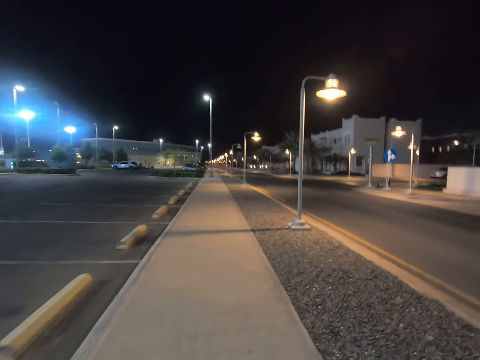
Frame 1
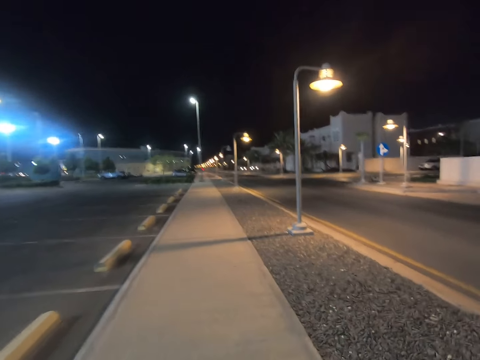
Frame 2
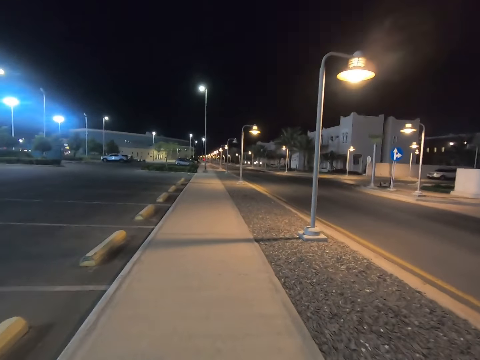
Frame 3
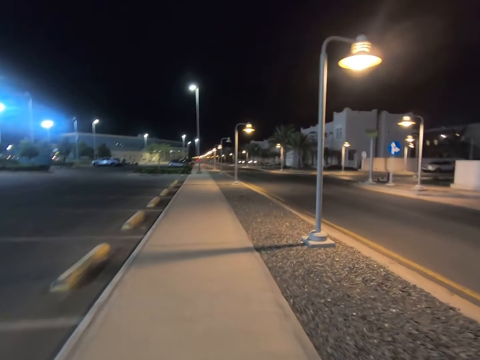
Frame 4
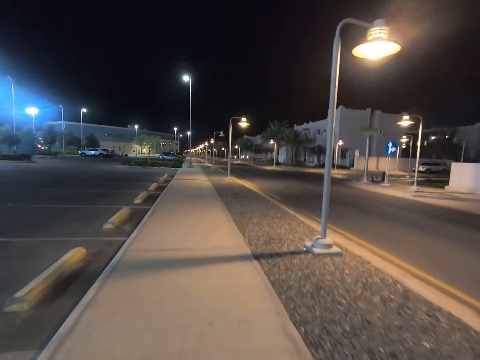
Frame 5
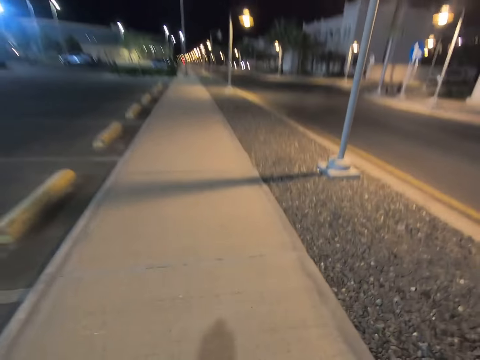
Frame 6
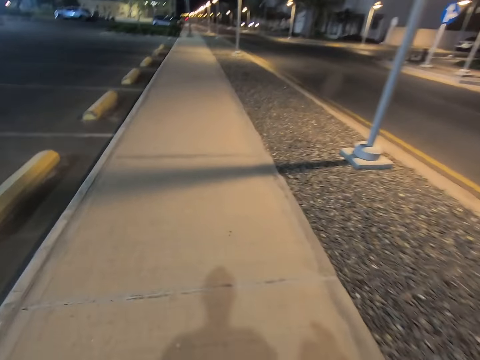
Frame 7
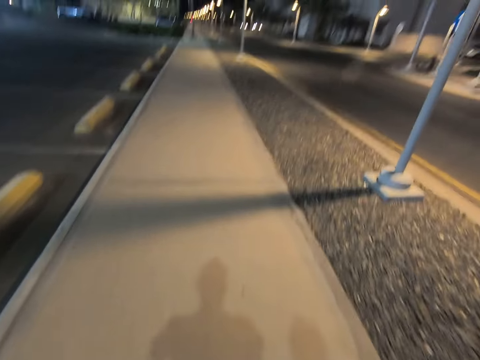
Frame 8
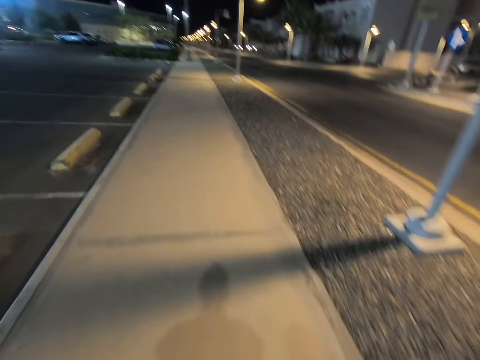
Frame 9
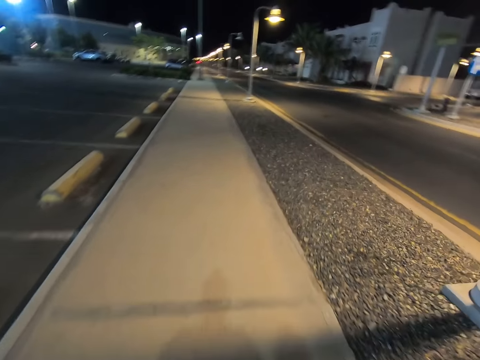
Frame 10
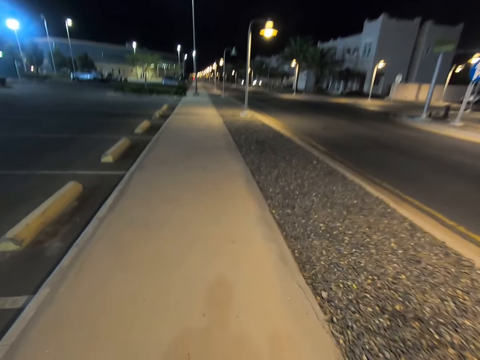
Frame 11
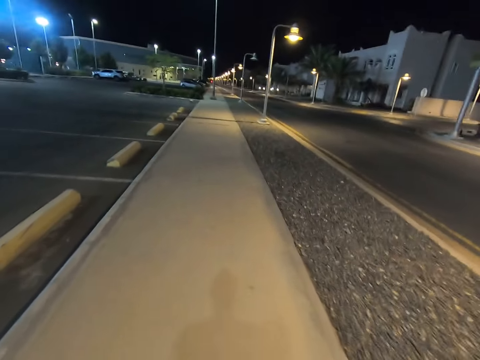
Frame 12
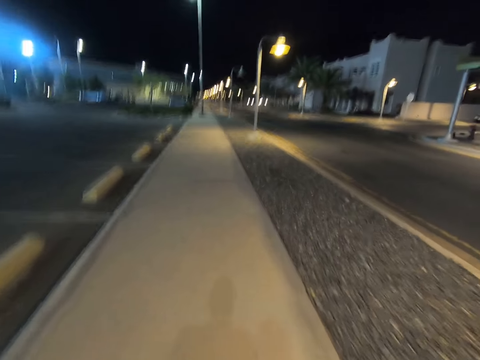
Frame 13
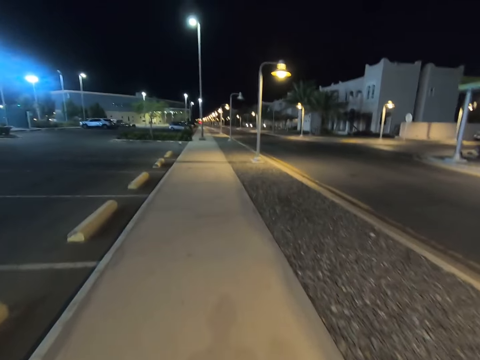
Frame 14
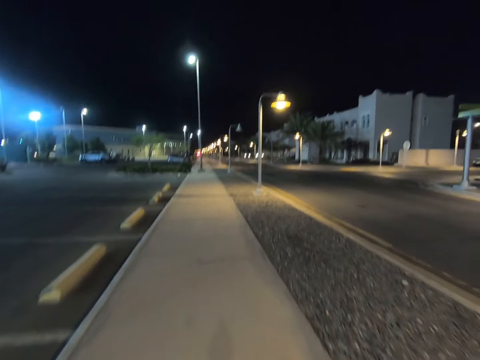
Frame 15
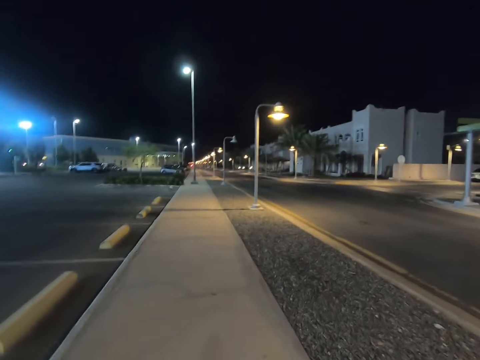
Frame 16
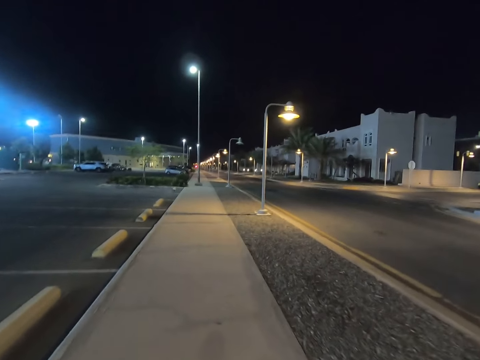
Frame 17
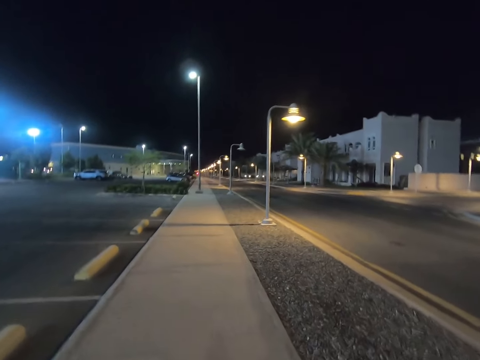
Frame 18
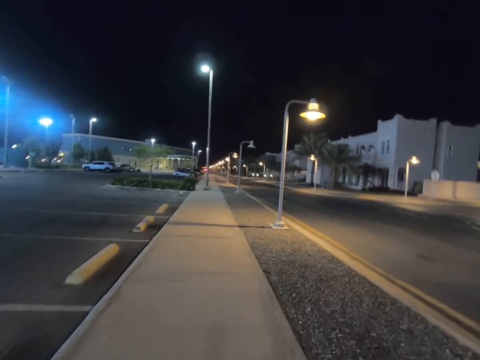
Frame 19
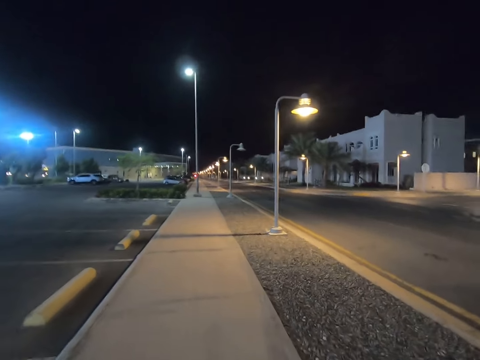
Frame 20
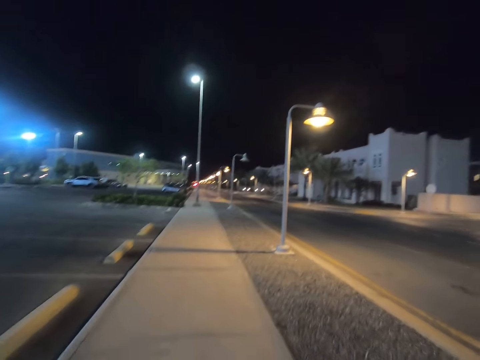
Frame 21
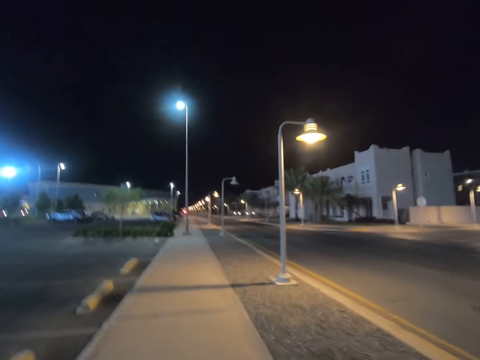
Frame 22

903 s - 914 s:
The camera wearer looks down. They look forward.

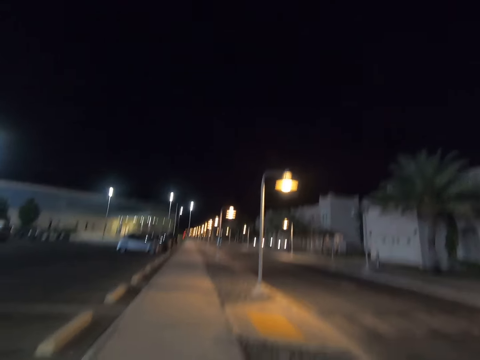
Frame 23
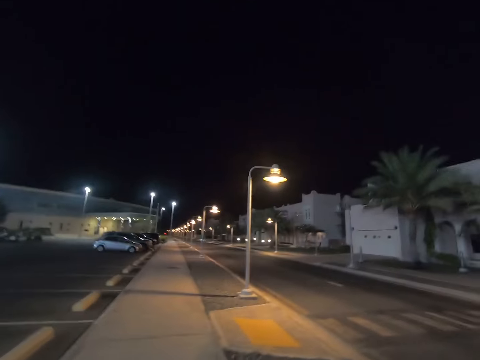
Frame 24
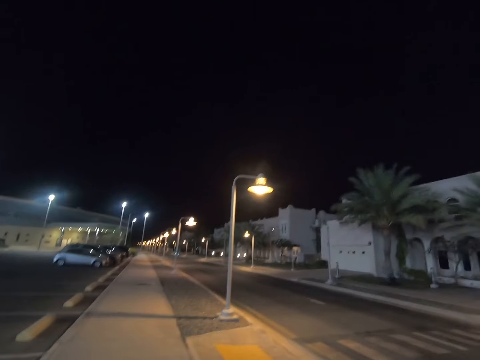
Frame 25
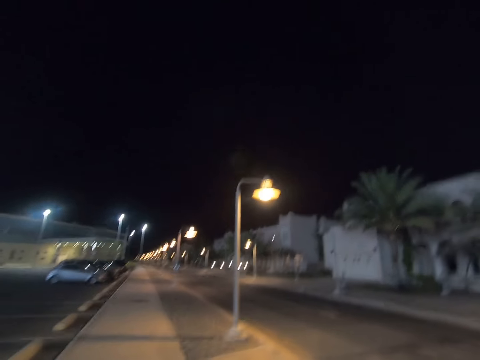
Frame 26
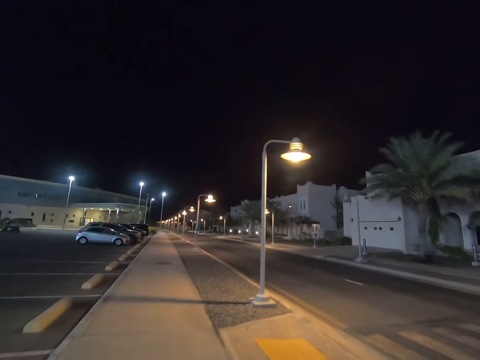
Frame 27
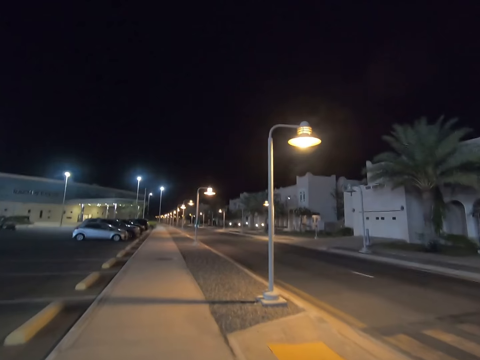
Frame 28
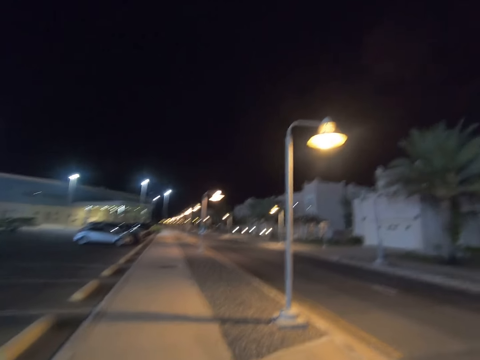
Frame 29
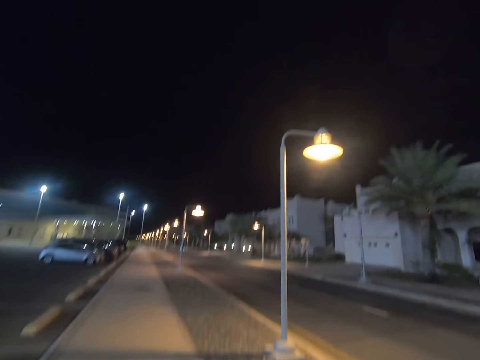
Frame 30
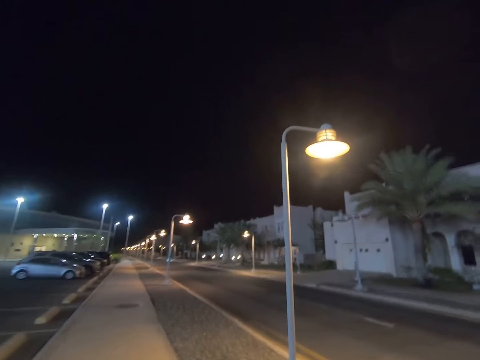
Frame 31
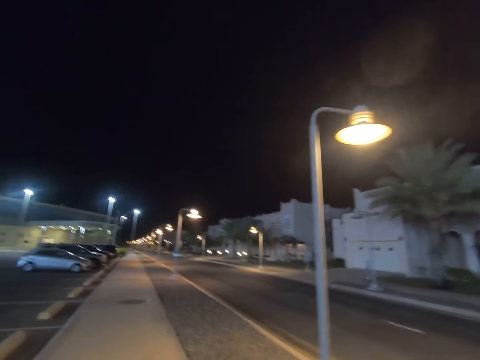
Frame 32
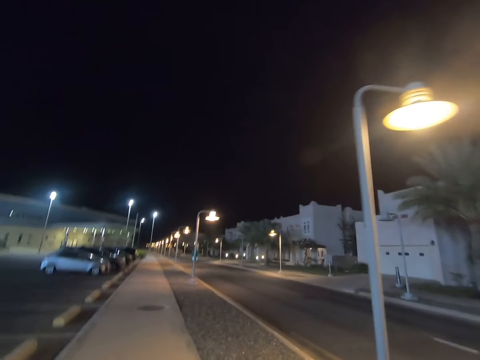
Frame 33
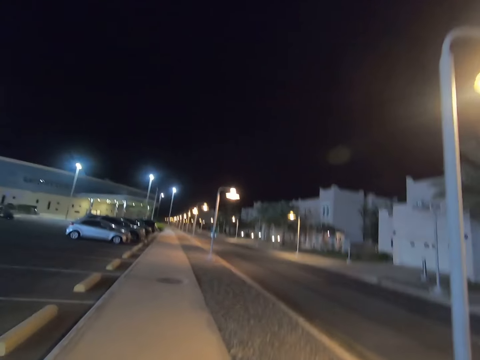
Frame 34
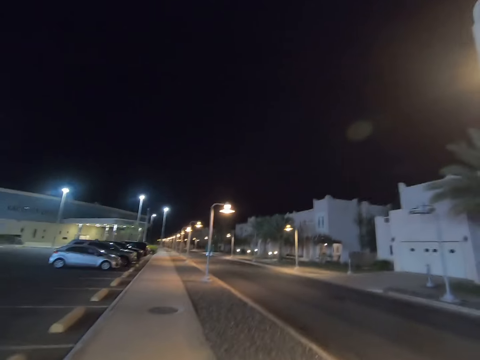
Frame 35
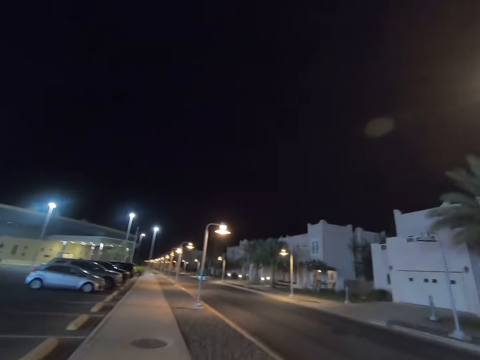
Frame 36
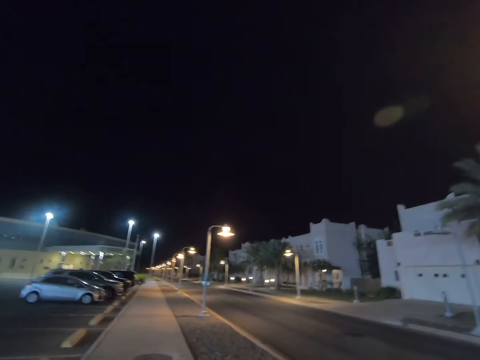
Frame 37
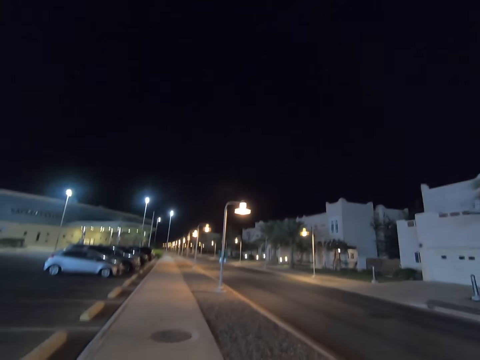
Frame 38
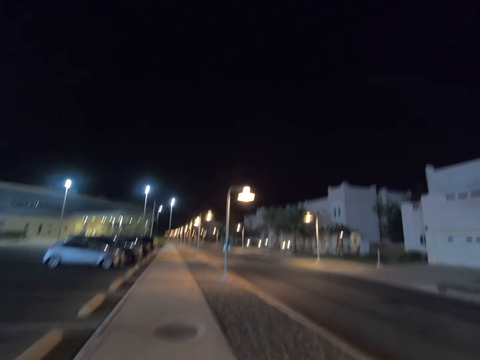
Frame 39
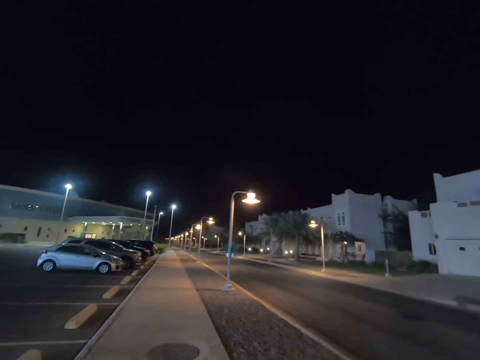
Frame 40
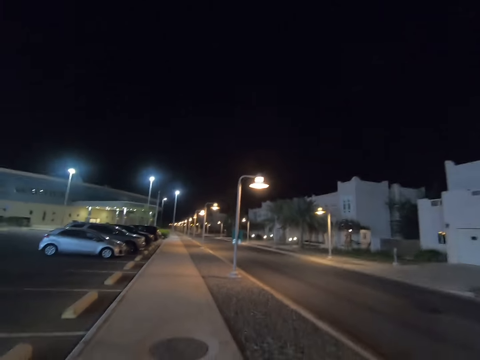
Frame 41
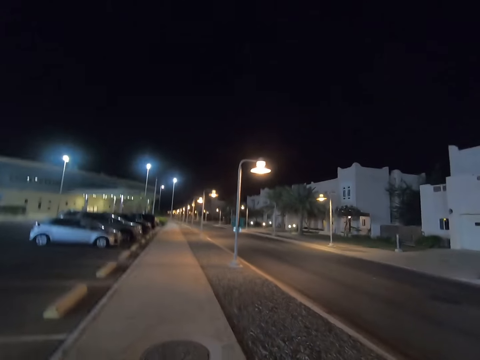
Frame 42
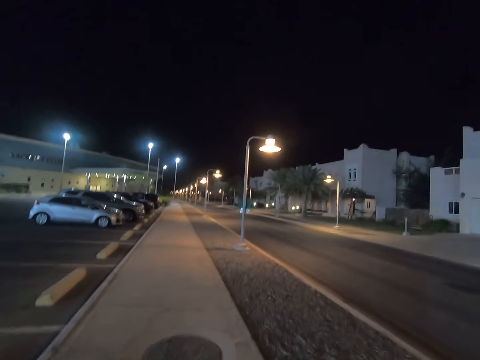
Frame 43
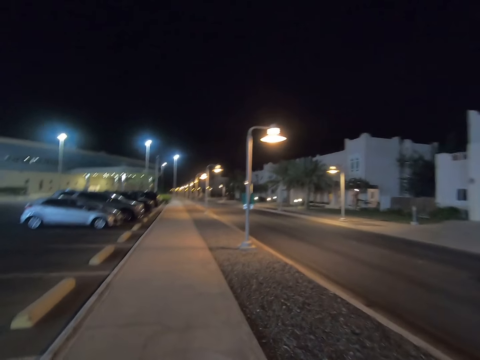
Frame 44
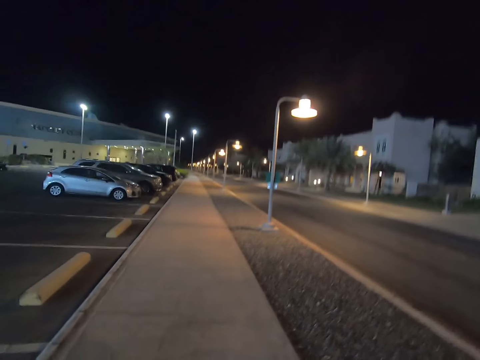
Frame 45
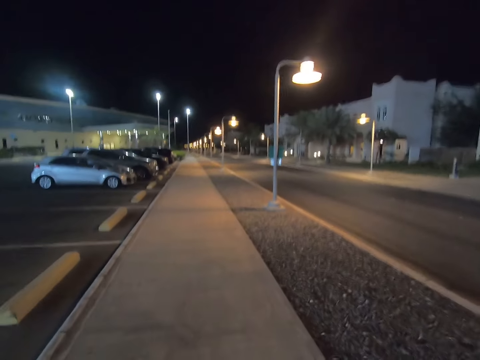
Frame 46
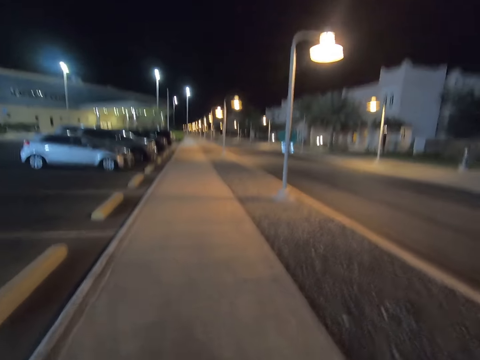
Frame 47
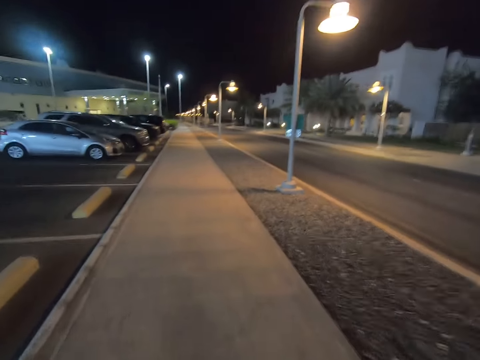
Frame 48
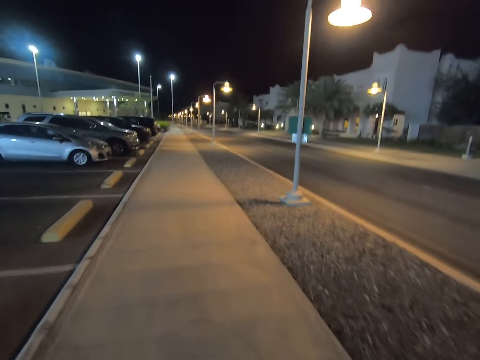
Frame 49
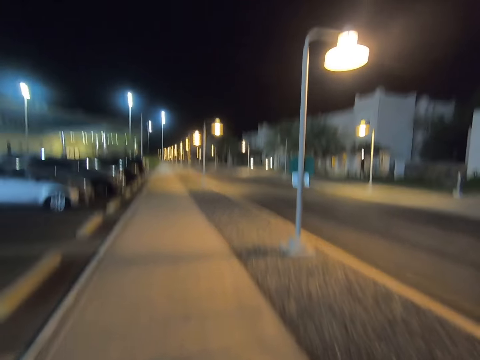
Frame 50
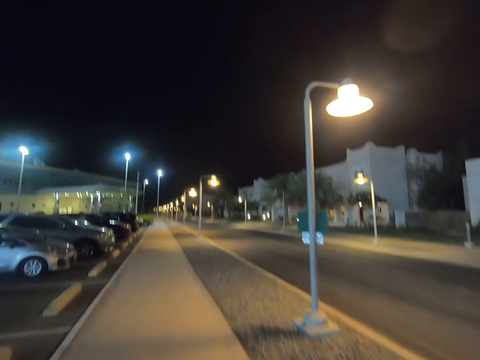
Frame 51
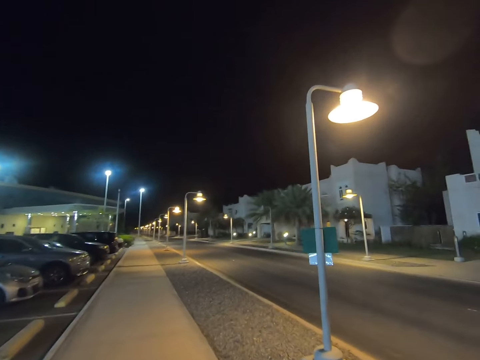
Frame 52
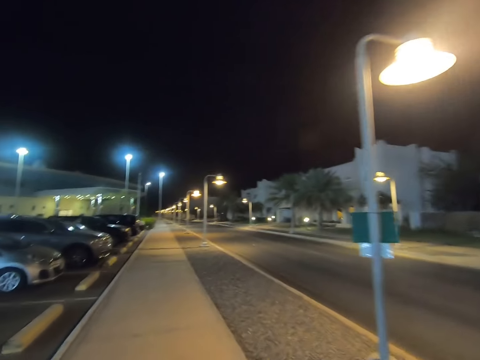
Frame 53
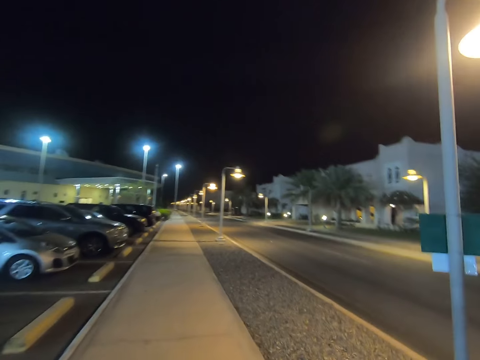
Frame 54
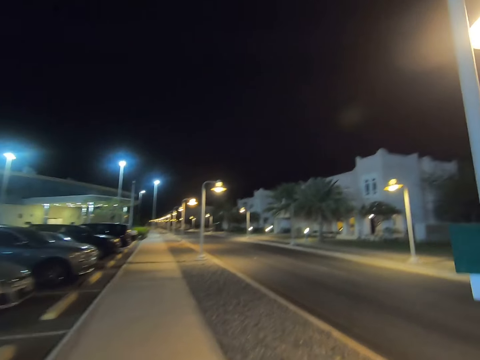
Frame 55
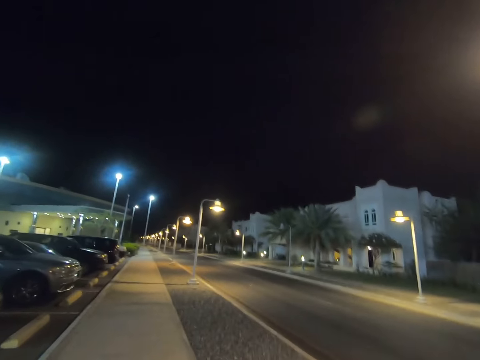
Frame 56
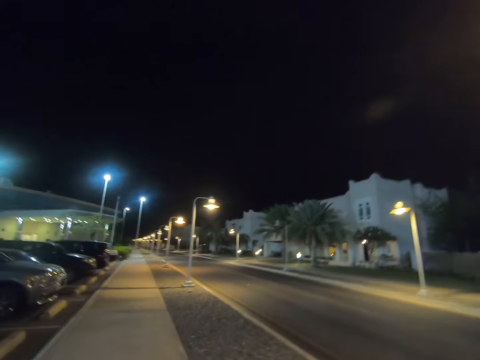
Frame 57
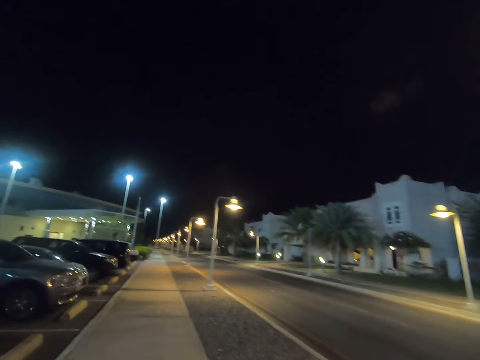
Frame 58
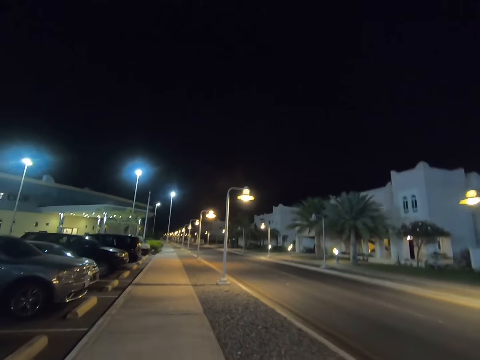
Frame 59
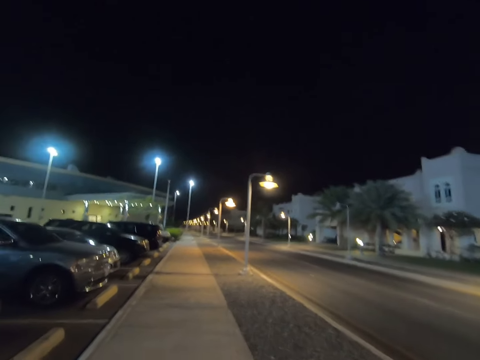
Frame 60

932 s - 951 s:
The camera wearer looks right. They look forward.
